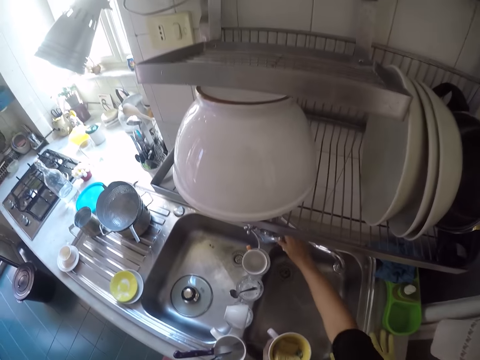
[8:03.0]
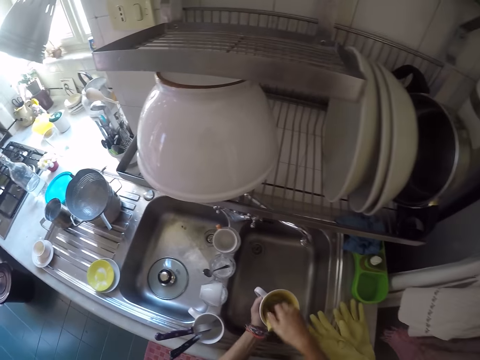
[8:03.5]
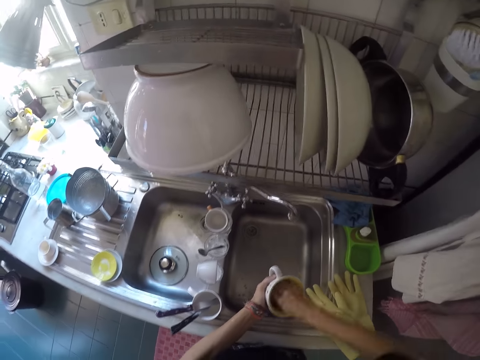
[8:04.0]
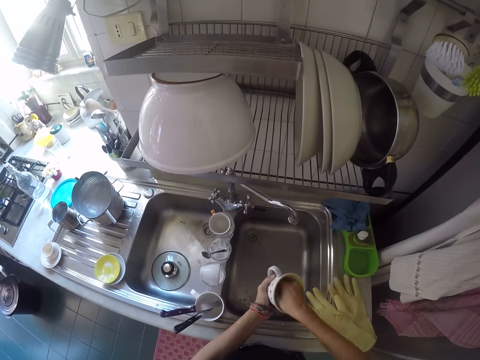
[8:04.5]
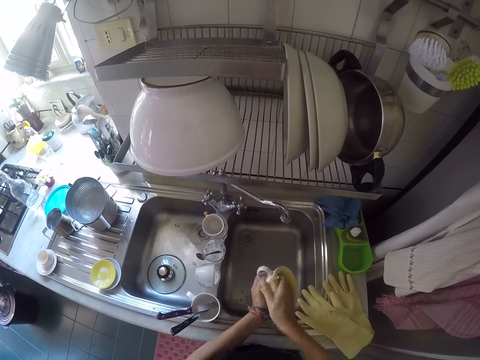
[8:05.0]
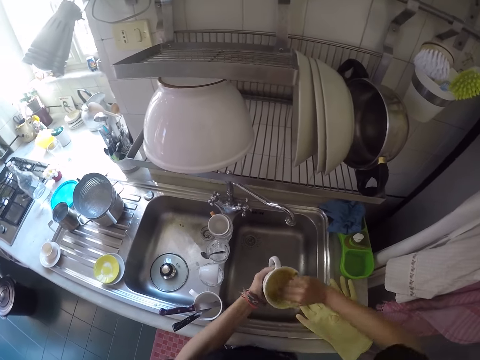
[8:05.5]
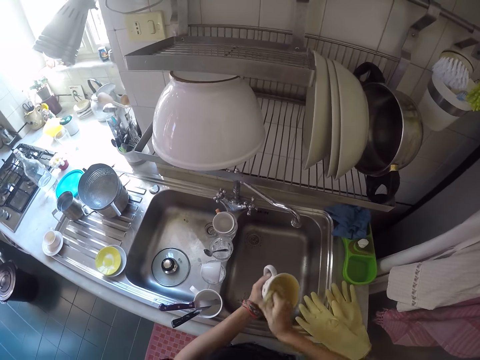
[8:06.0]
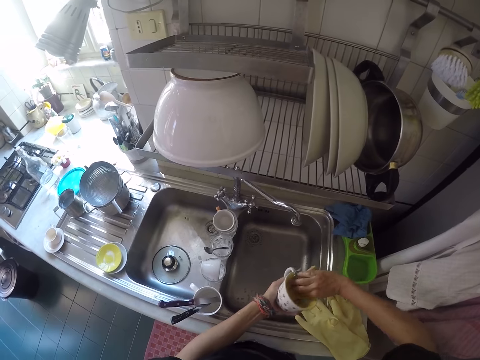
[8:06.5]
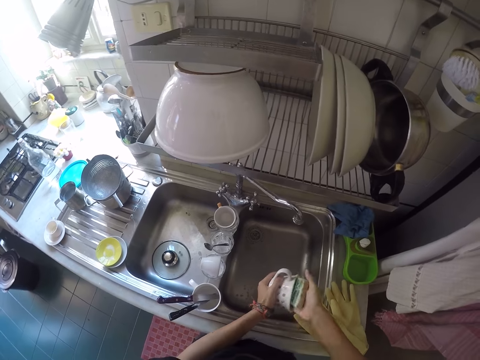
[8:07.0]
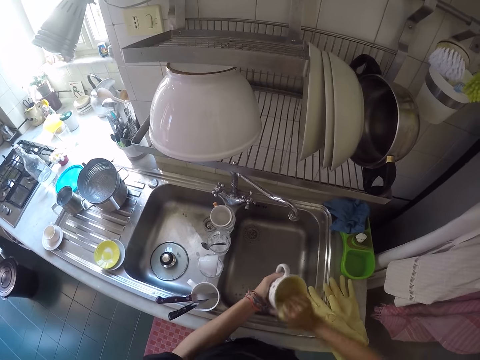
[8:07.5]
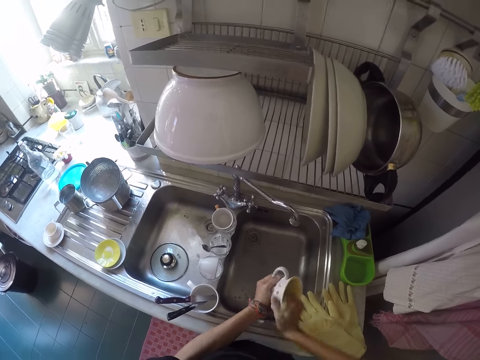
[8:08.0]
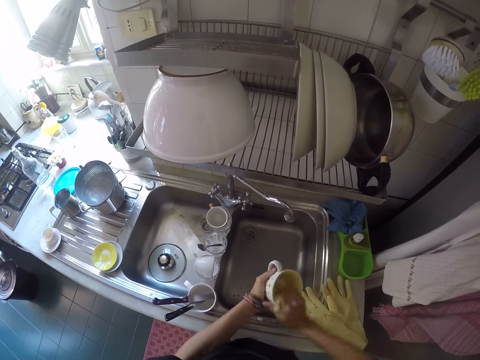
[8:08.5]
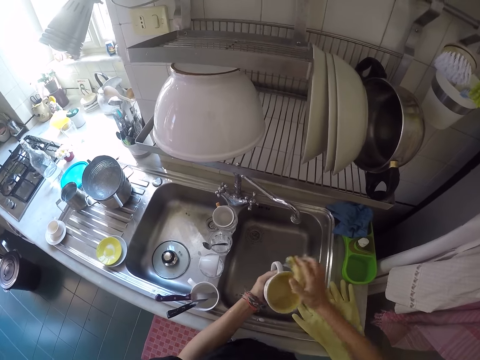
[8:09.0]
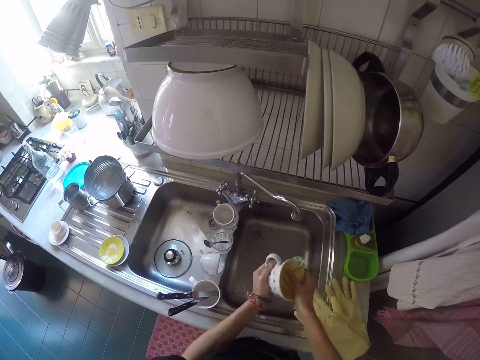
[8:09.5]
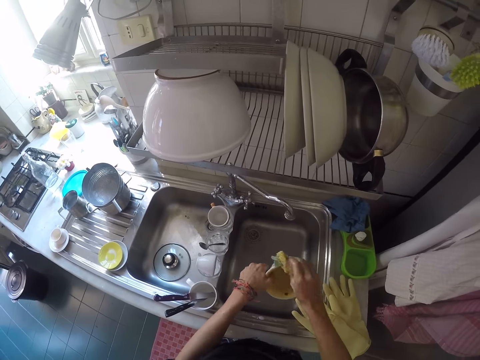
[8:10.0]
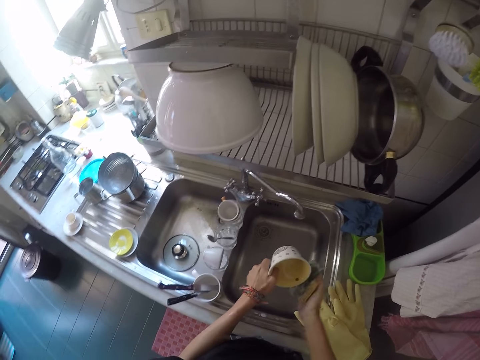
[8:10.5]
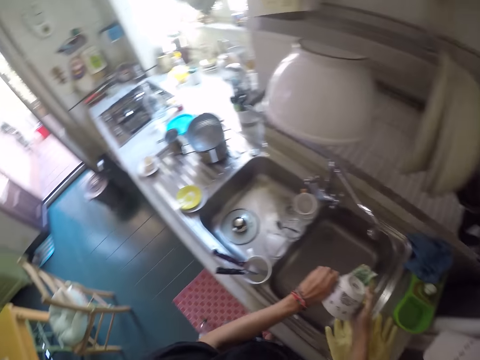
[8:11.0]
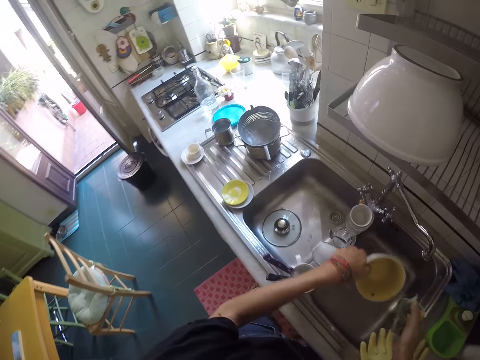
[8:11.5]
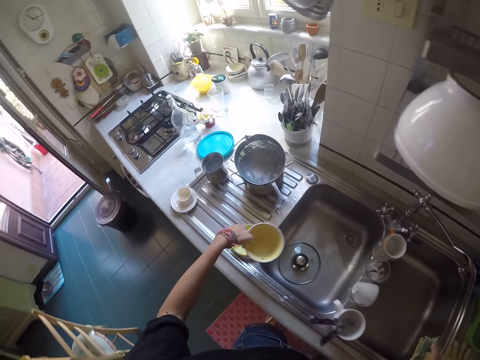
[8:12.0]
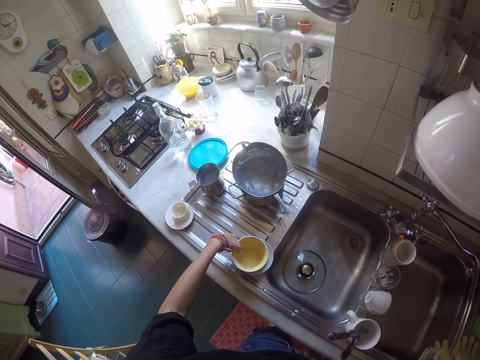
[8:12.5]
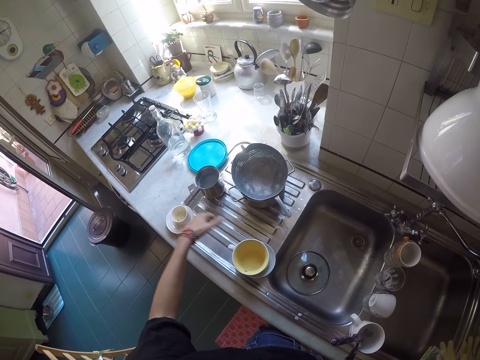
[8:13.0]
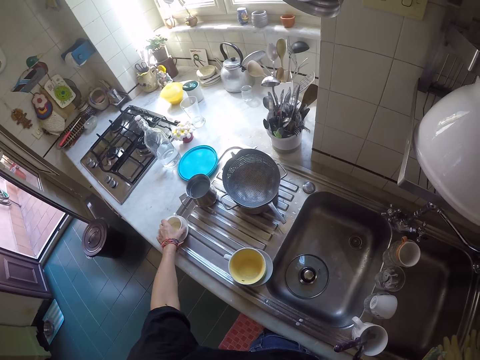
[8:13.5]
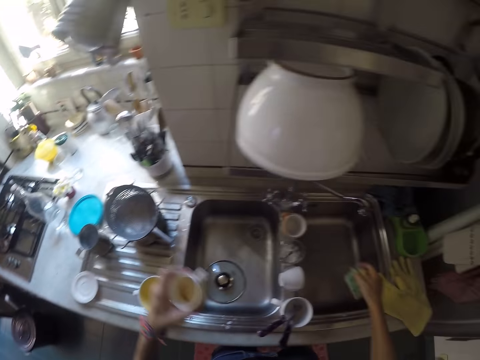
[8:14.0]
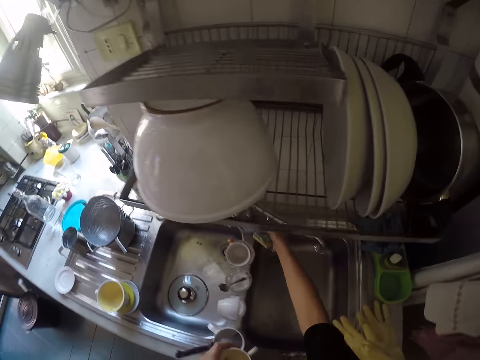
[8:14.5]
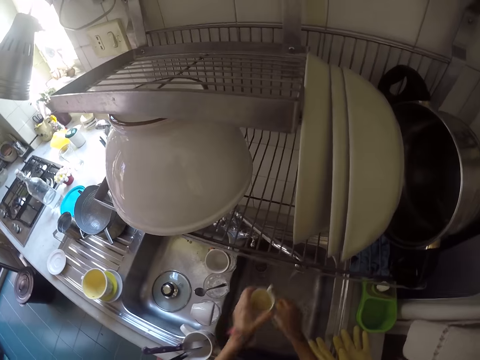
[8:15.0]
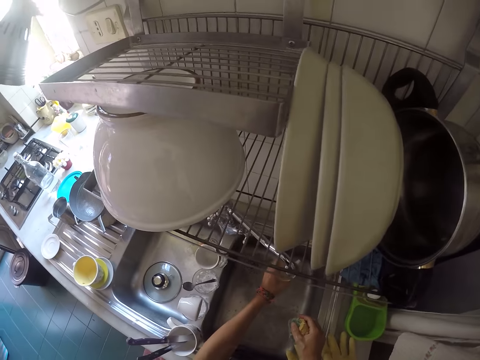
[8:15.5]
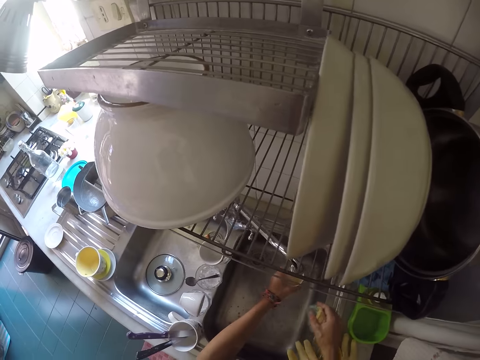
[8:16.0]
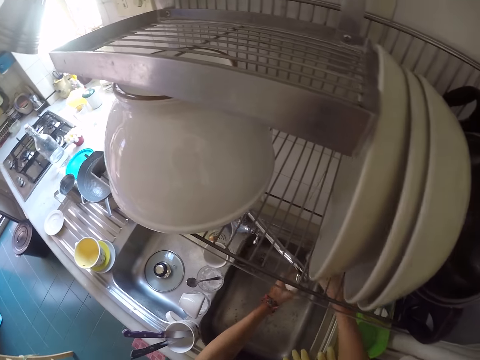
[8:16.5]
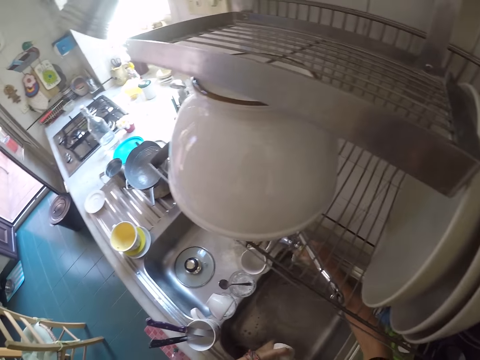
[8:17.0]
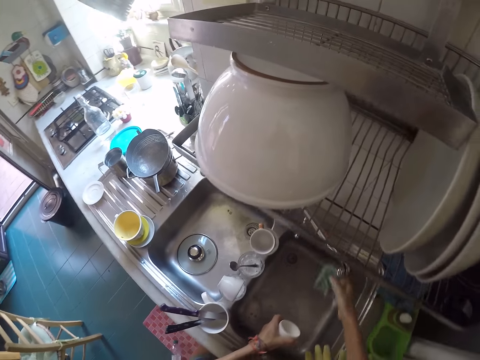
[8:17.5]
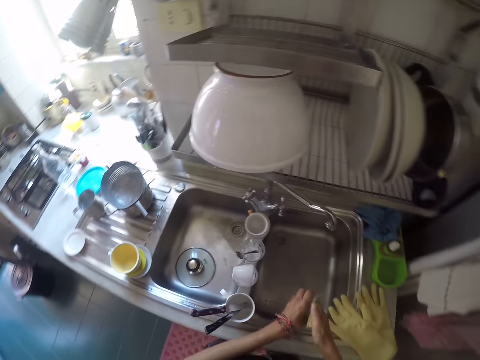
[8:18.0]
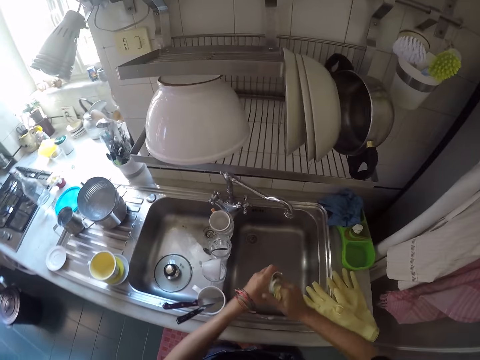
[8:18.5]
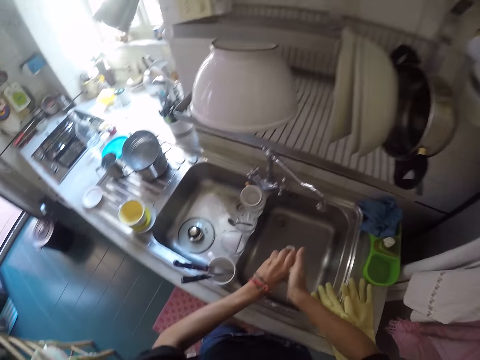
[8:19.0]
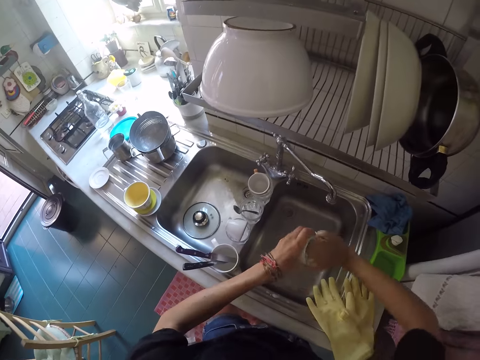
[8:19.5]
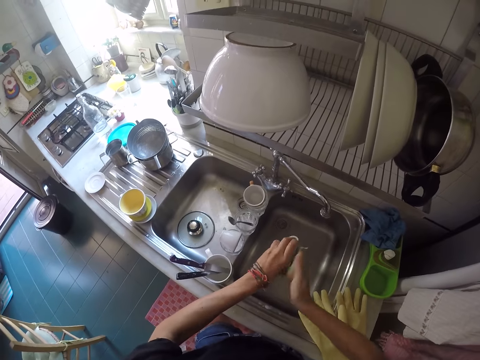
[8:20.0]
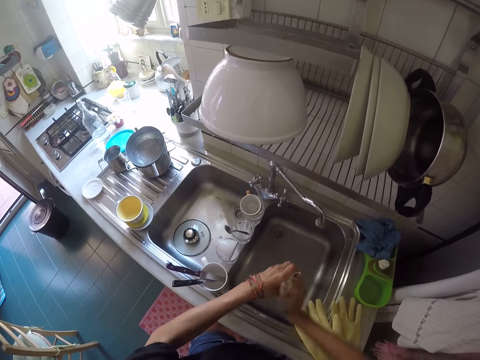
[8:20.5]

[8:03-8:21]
The camera wearer closes the tap with his right hand. He washes the mug with the sponge. He drops the mug on the white colored saucer. He picks up another mug from the kitchen sink. He opens the tap with his right hand. He rinses the mug with the tap water. He closes the tap with his right hand. He washes the mug with the sponge.

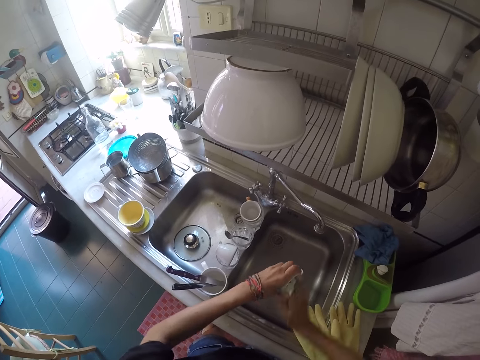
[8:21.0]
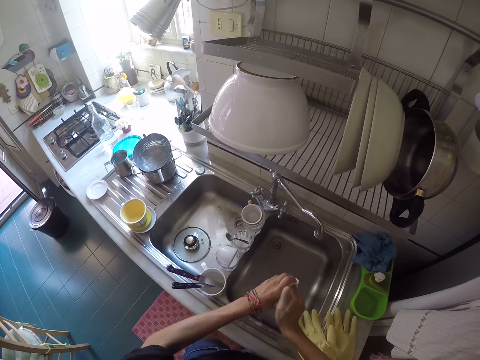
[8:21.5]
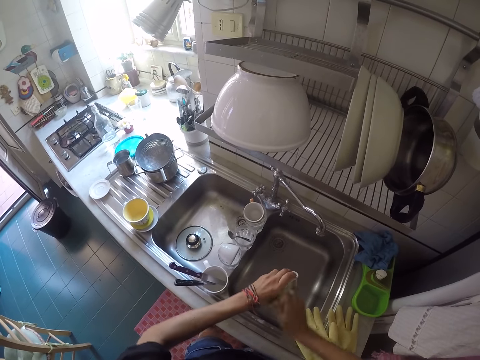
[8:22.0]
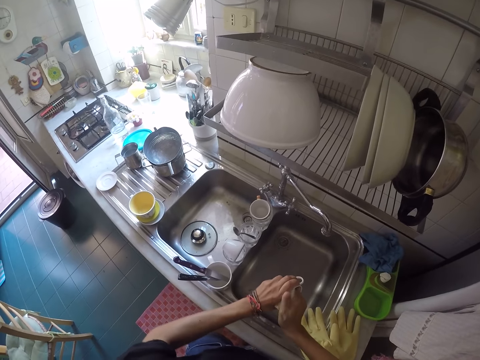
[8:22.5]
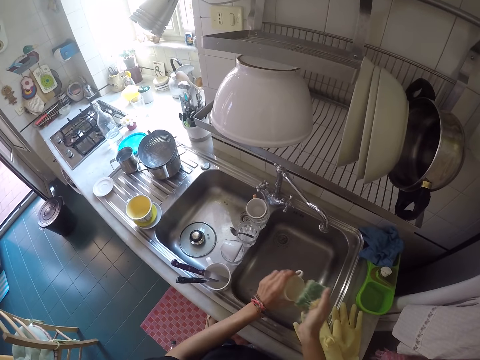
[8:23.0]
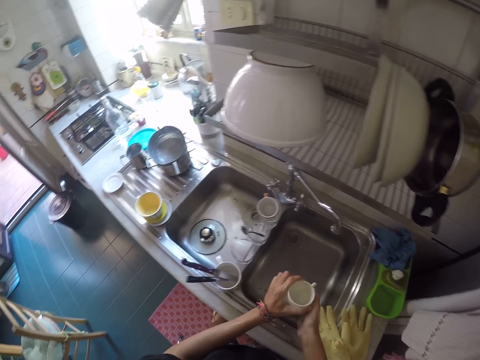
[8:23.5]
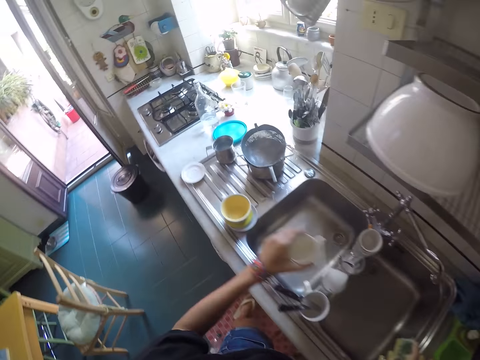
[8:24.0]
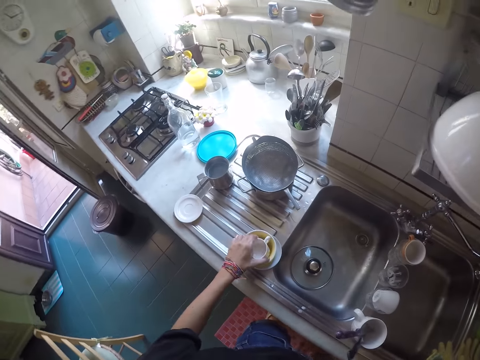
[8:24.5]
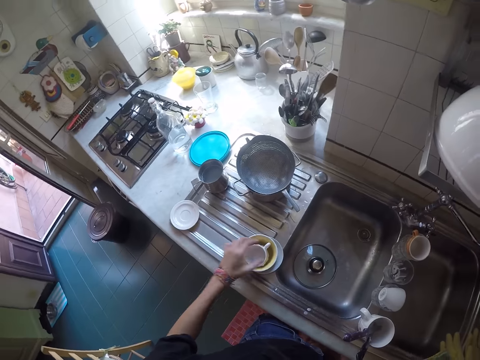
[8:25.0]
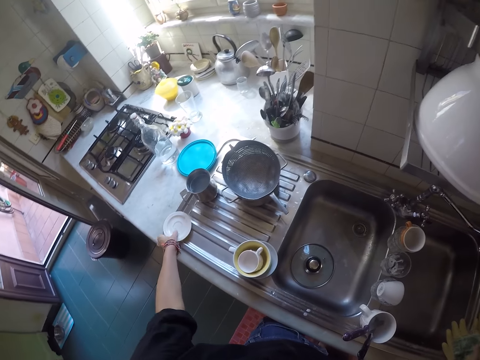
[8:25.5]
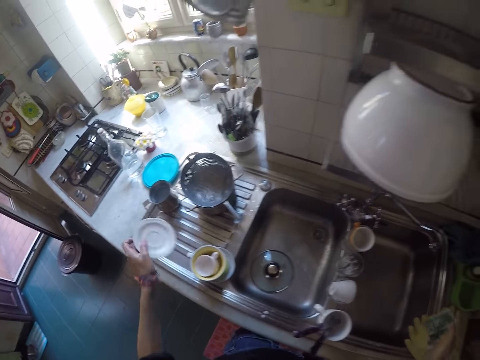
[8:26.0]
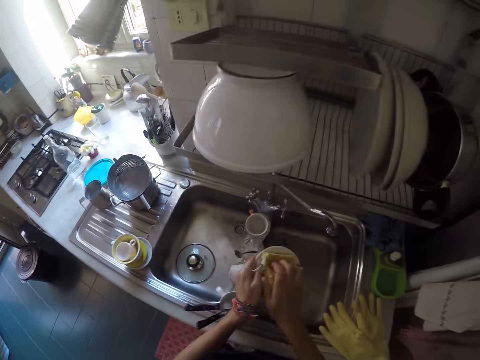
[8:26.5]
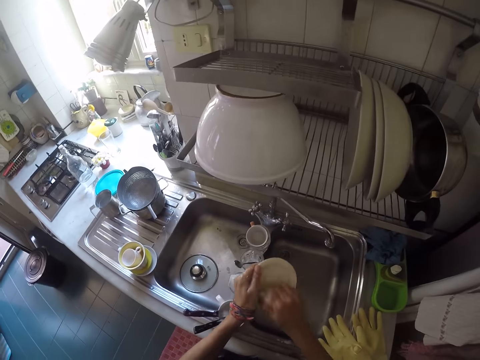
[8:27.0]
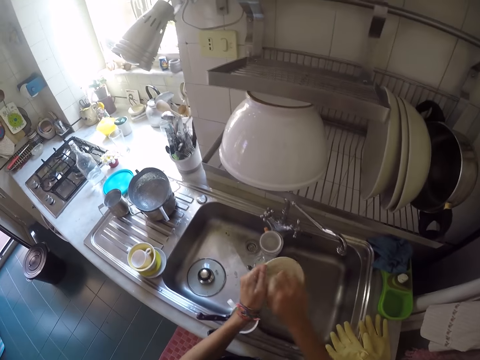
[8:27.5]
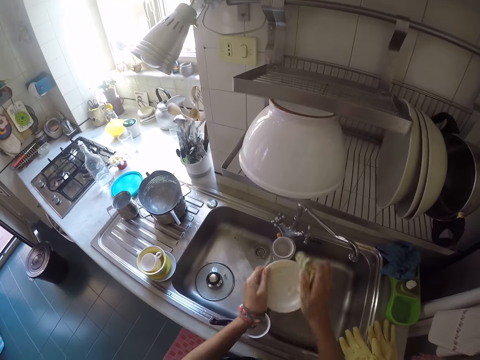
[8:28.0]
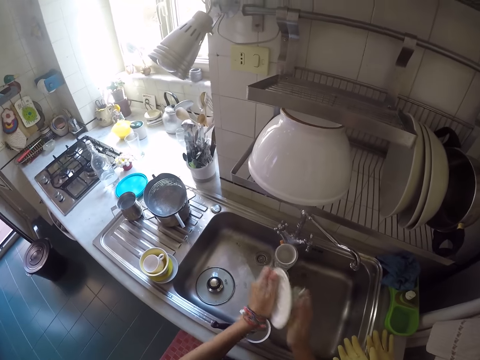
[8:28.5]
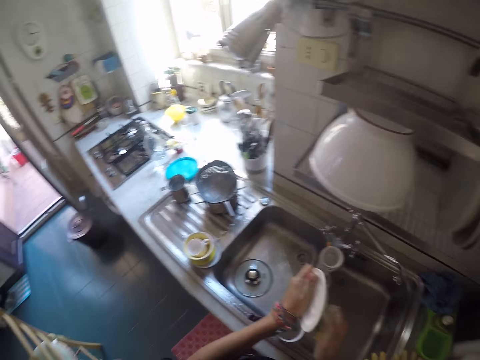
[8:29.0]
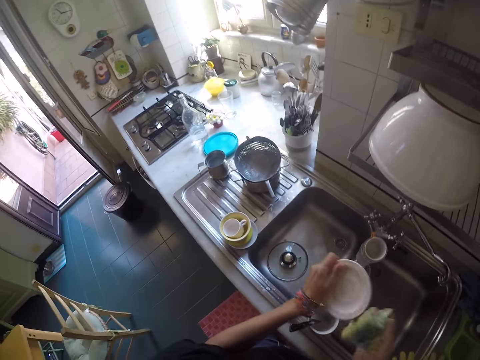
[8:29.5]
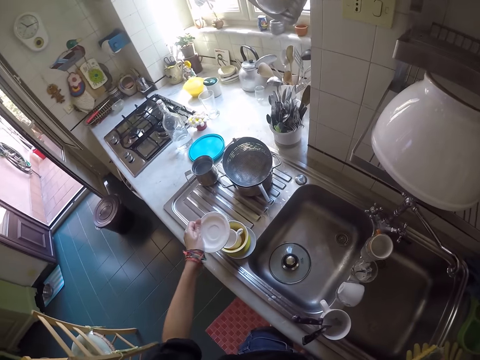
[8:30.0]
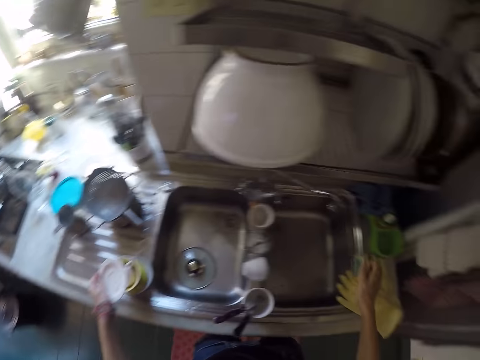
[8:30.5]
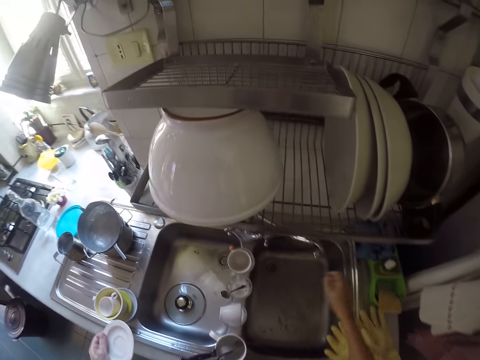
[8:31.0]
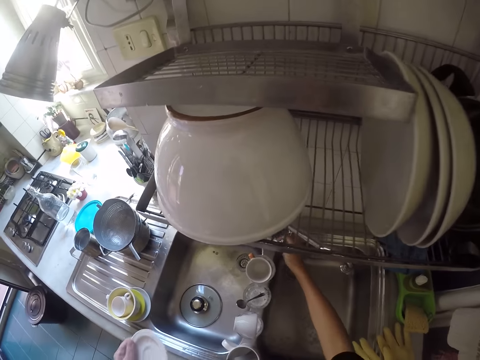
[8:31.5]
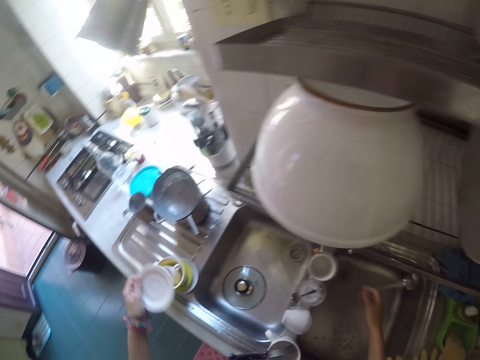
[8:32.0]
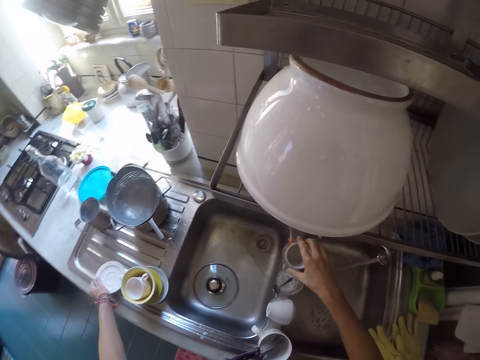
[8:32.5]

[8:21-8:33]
The camera wearer drops the mug on another mug. He picks up another white colored saucer from the kitchen sink. He washes the white colored saucer with the sponge. He puts the cup down. He drops the sponge in the sponge case. He opens the tap with his right hand.
